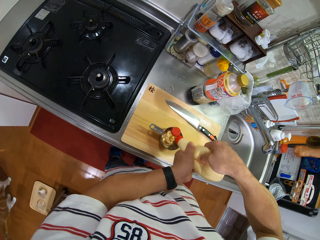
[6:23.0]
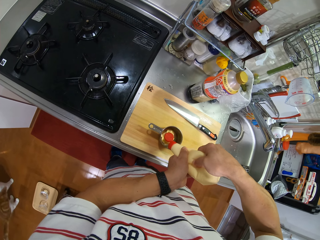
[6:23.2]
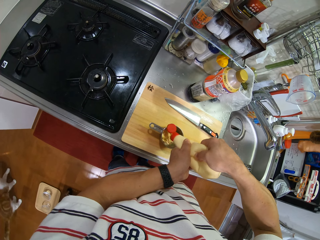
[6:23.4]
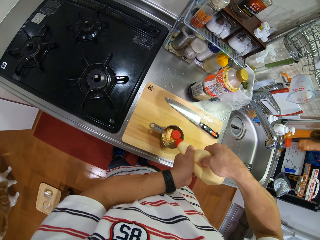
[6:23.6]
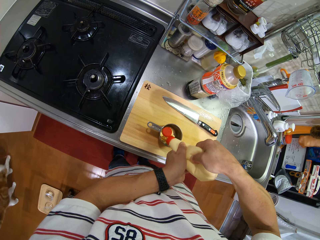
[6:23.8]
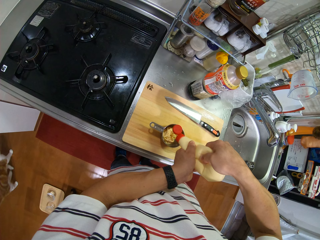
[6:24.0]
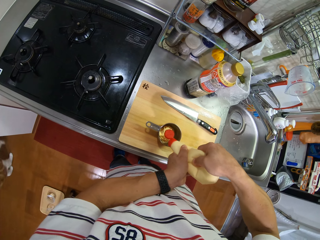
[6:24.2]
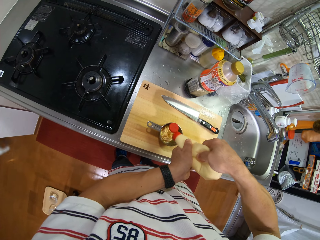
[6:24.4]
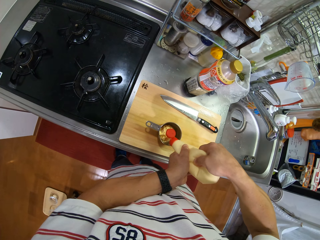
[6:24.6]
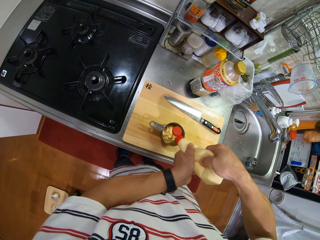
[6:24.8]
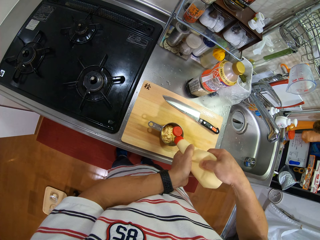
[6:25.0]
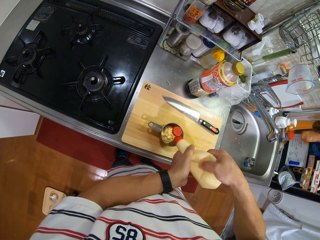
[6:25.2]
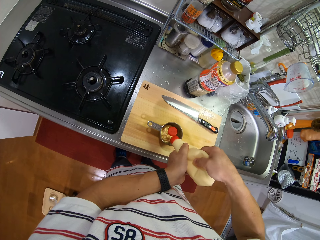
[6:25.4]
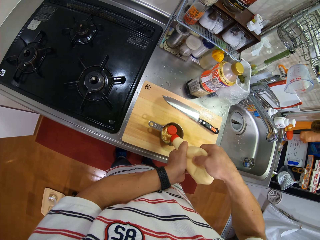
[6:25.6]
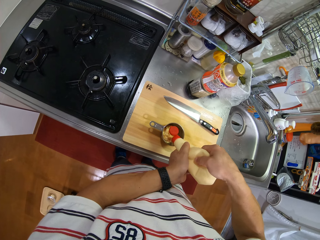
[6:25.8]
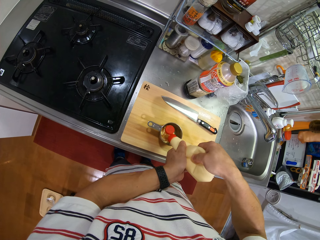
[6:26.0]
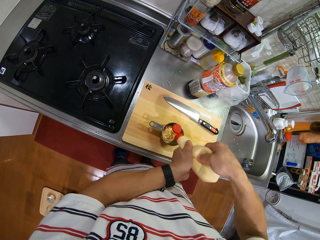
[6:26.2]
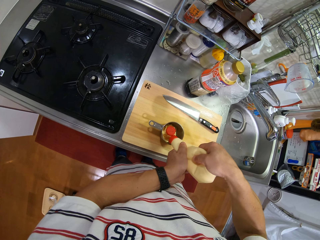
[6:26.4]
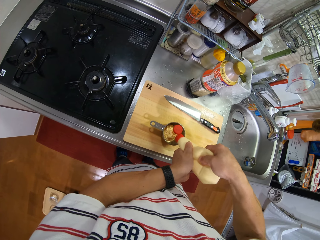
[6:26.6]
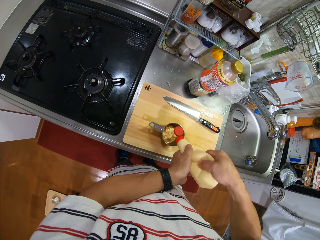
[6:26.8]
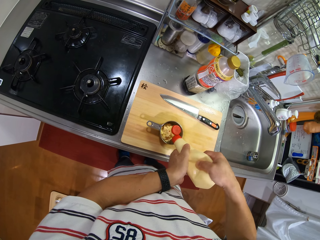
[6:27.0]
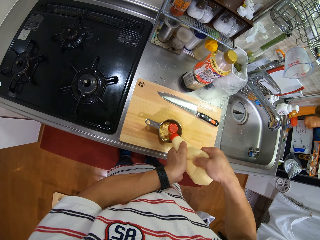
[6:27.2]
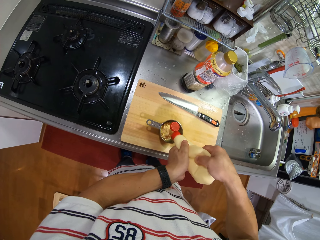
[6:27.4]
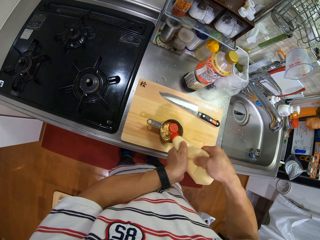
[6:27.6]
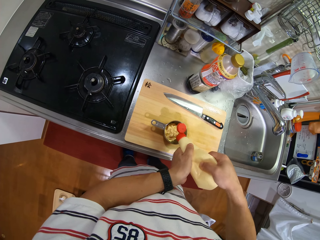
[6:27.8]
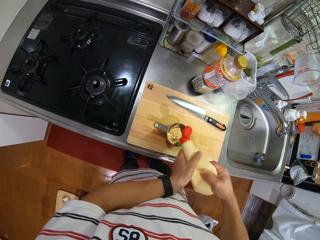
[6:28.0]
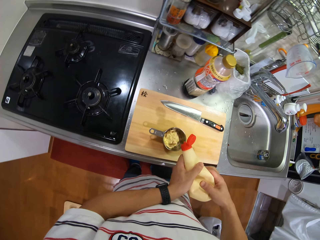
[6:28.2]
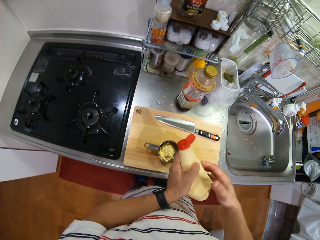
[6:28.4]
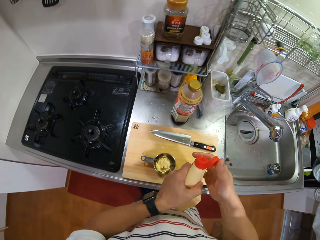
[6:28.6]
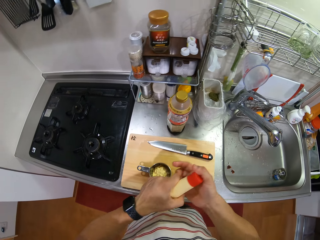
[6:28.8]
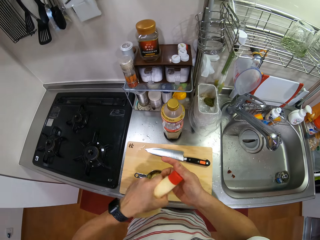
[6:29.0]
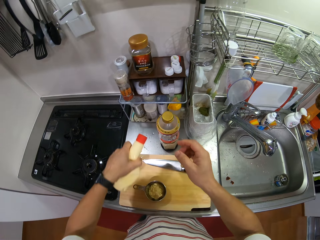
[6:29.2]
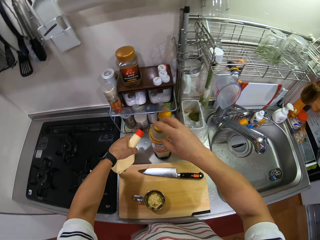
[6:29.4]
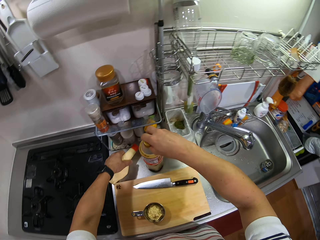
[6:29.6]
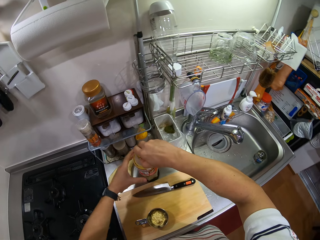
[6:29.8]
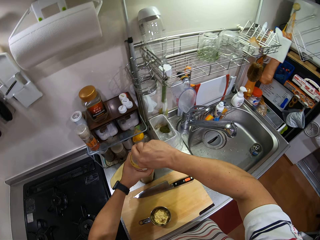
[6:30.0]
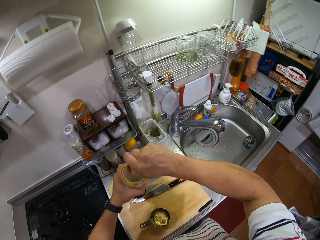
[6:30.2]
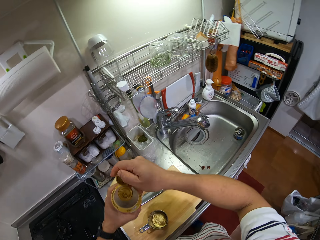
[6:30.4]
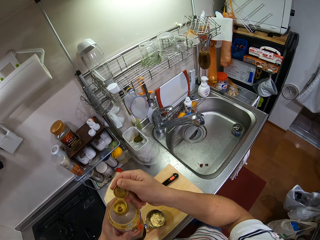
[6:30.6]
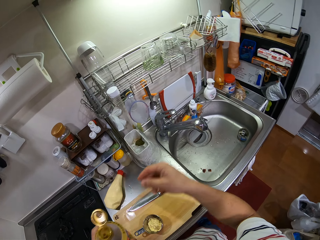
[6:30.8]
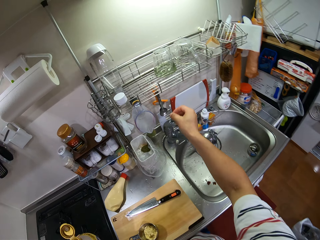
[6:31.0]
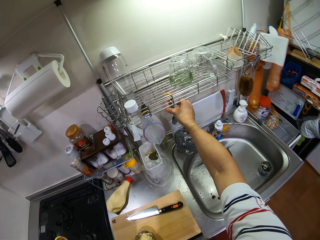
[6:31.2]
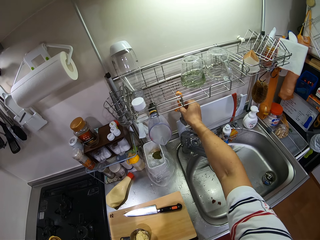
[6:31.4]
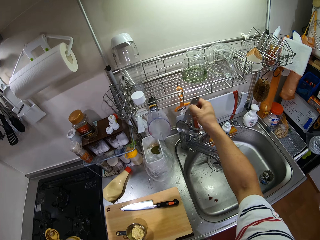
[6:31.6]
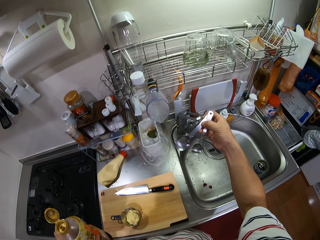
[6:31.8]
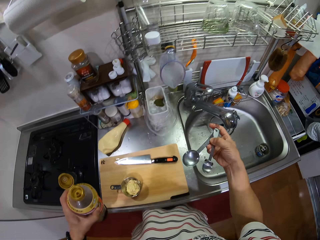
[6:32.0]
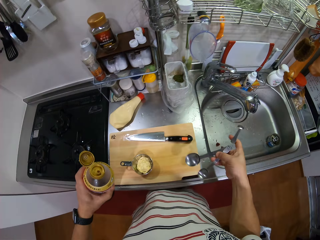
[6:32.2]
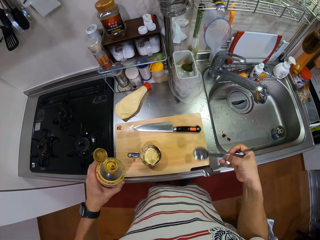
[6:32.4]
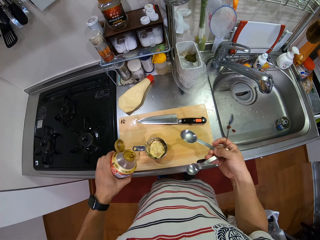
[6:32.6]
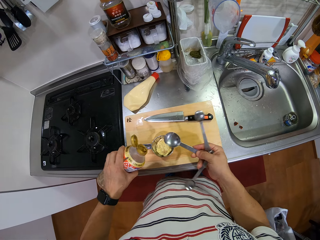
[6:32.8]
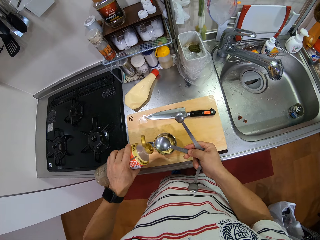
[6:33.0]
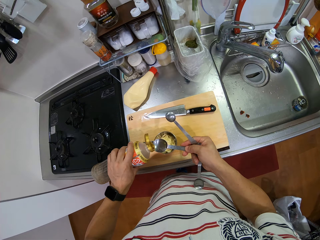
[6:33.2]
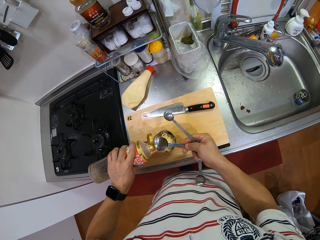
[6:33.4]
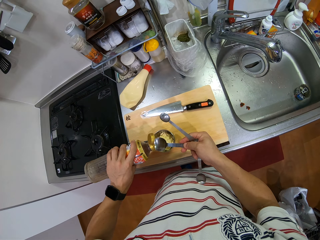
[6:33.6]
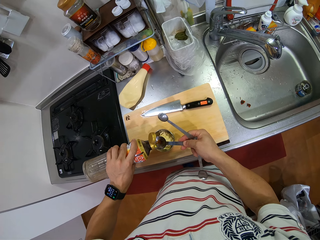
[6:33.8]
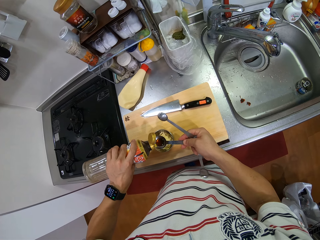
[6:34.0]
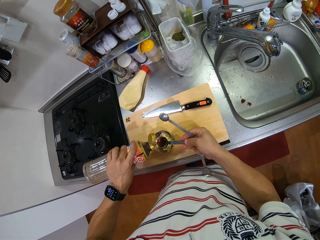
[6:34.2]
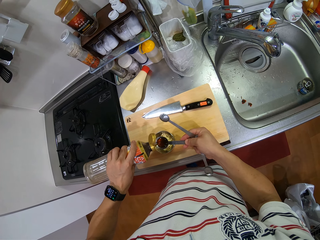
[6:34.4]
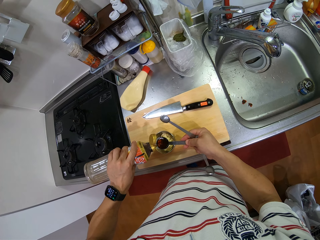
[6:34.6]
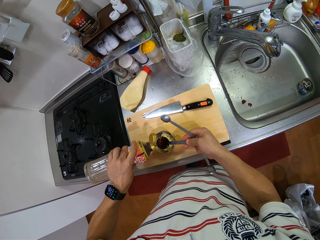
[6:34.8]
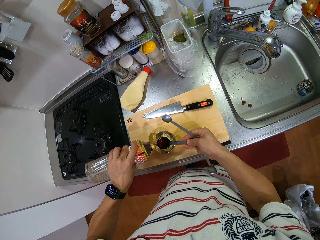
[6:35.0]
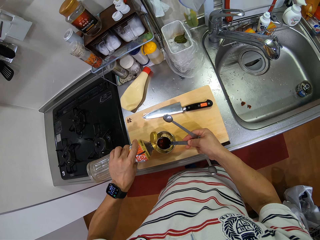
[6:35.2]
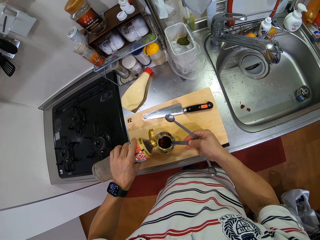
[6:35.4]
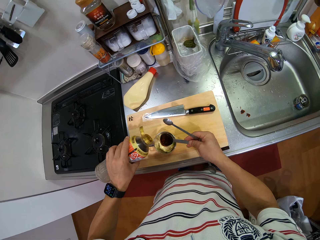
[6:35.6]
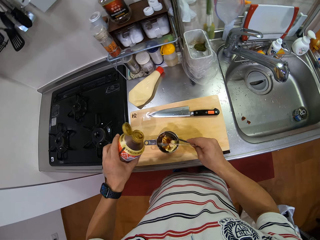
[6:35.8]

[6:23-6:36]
The camera wearer closes the plastic bottle. They pick the plastic bottle on the kitchen counter and put the plastic bottle on the kitchen counter. They open the plastic bottle. They pick the measuring spoon on the rack. They put the liquid in the measuring spoon.

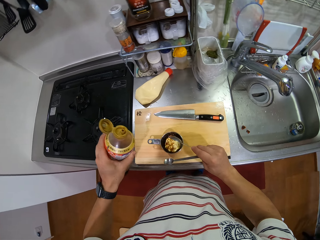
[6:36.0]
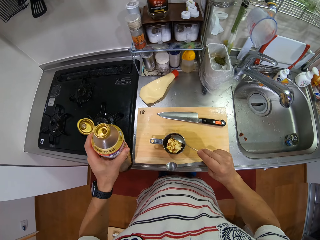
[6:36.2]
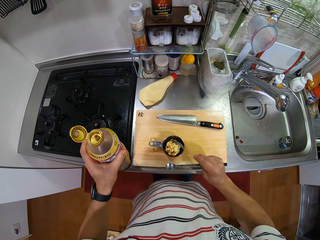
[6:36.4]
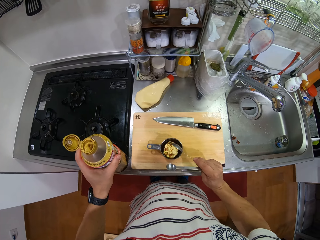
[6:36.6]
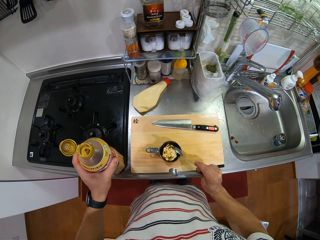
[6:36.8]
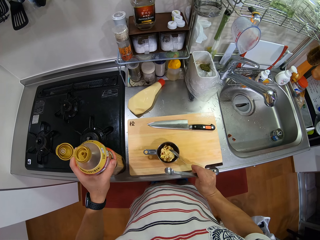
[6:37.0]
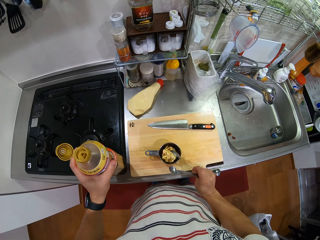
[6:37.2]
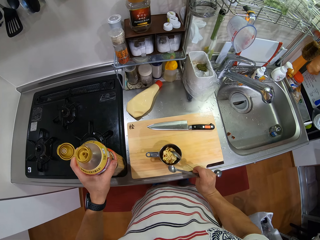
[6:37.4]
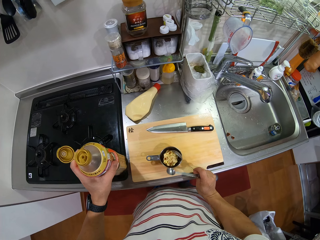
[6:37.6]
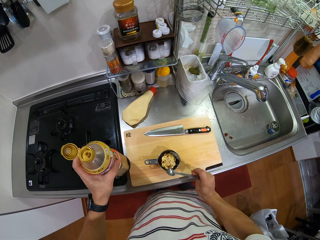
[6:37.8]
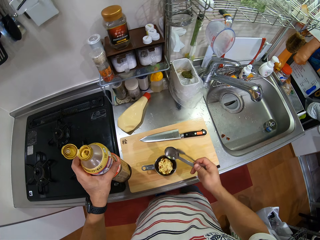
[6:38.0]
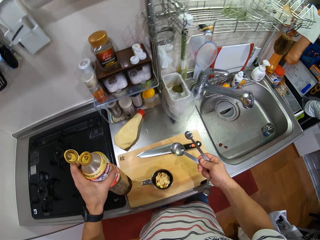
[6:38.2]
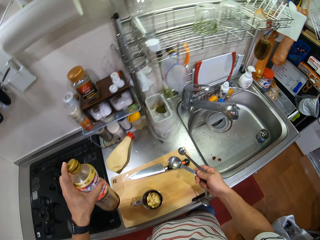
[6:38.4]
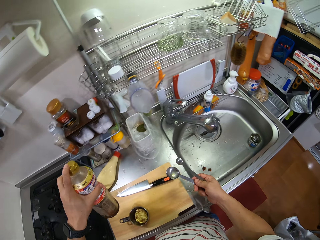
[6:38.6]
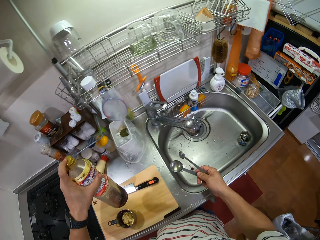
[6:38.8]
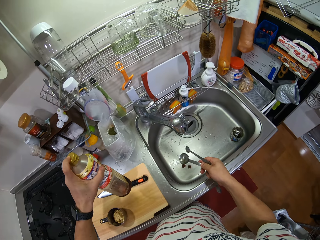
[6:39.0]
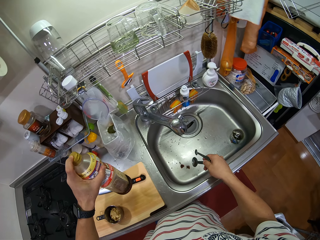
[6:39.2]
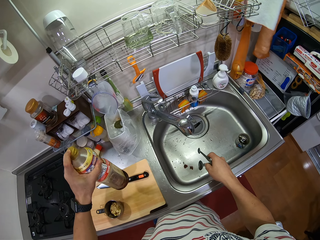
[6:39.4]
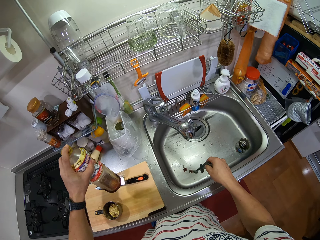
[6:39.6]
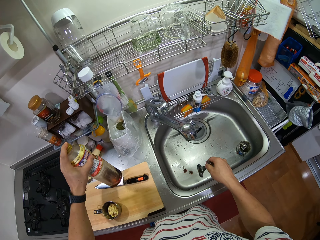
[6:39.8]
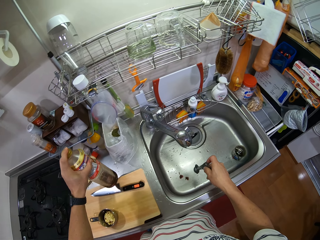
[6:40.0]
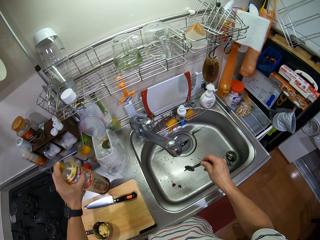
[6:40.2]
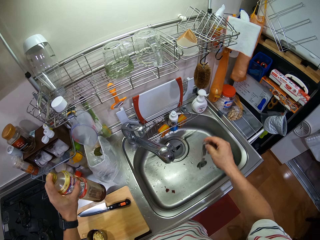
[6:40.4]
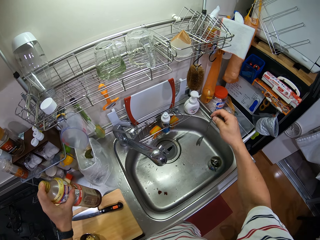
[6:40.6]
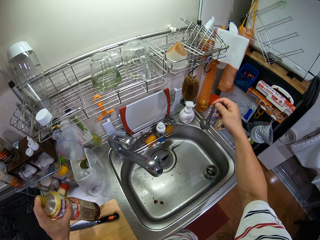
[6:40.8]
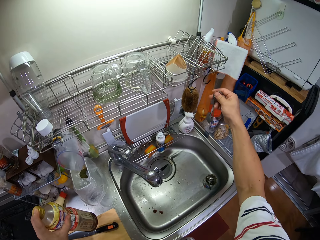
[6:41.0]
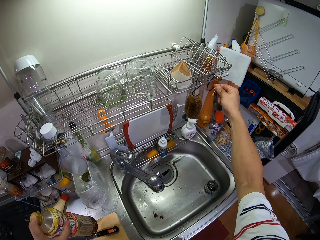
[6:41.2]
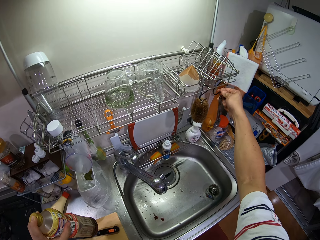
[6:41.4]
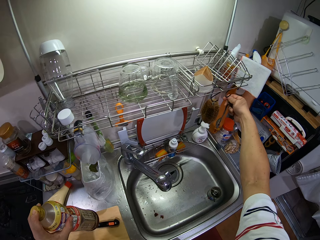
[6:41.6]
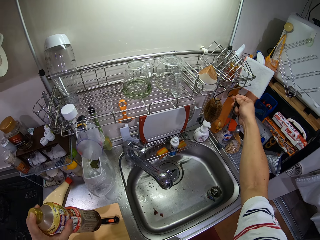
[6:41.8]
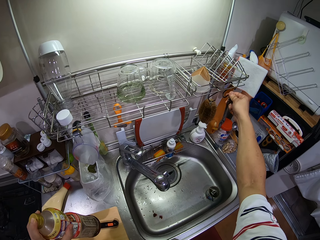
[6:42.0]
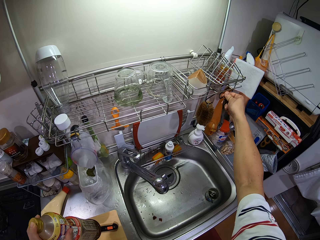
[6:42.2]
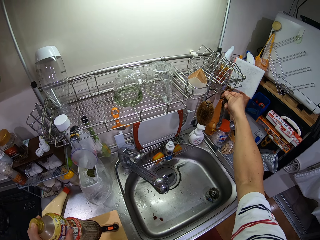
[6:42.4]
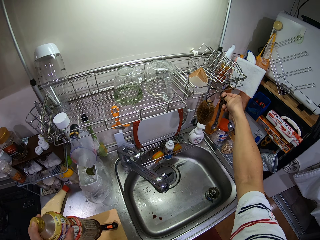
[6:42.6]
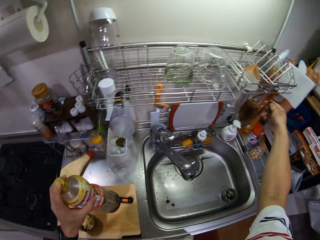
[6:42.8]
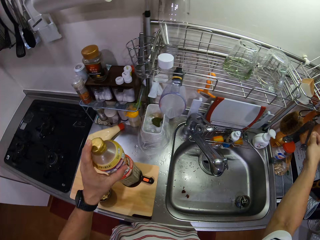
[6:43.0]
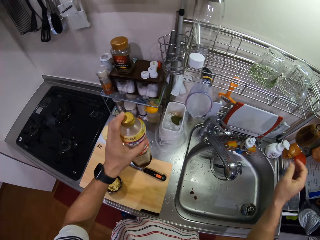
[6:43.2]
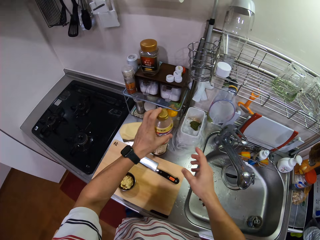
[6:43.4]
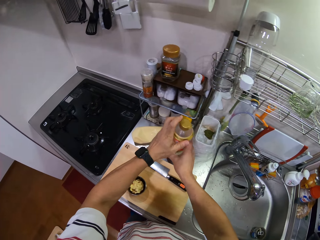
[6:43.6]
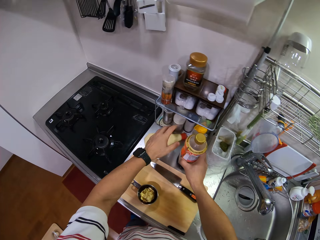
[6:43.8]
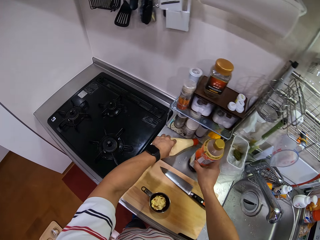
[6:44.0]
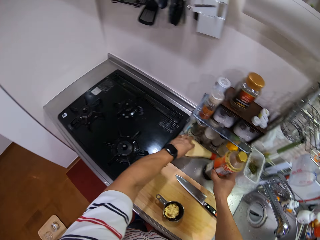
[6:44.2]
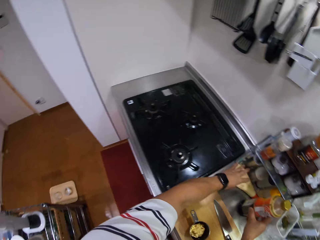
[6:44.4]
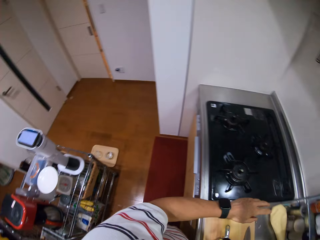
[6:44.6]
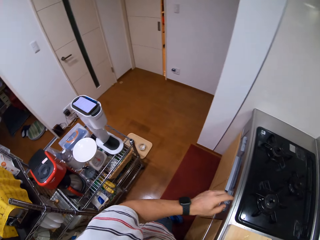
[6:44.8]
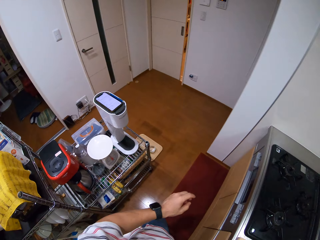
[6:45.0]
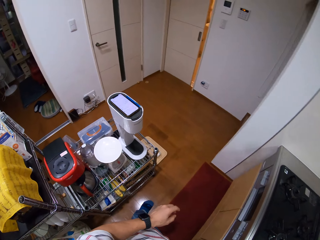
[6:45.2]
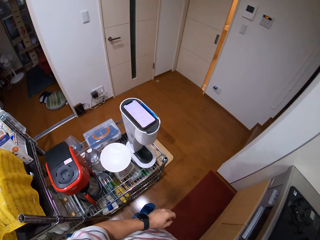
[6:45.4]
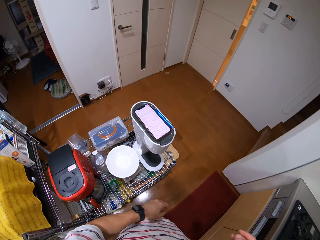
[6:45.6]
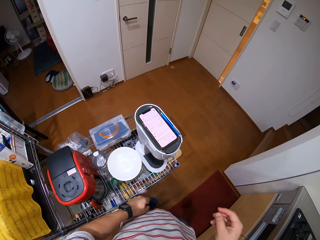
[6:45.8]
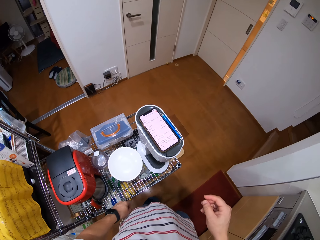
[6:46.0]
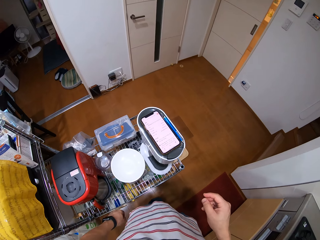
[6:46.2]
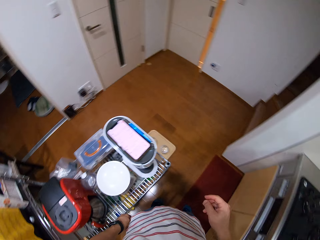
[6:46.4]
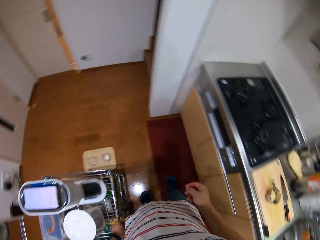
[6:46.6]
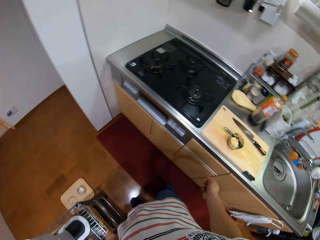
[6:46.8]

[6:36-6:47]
The camera wearer puts the liquid in the measuring cup. They turn. They shake the scoop spoon in the sink. They hang the spoon on the wall hook. They put the plastic bottle on the kitchen counter. They move the other spice bottle. They touch the plastic bottle on the kitchen counter. They turn around and look around. They walk around and look at the phone.
